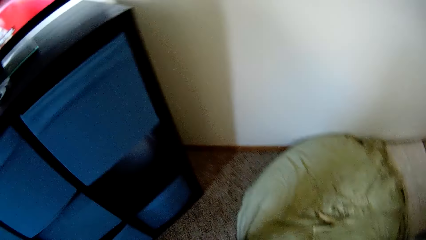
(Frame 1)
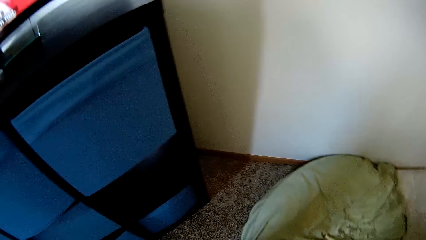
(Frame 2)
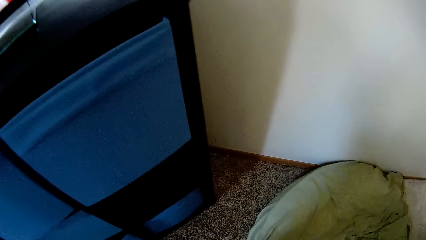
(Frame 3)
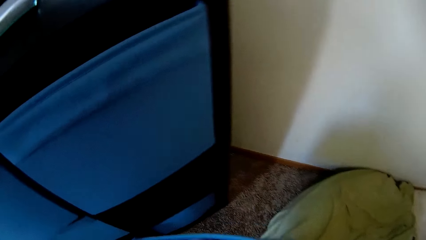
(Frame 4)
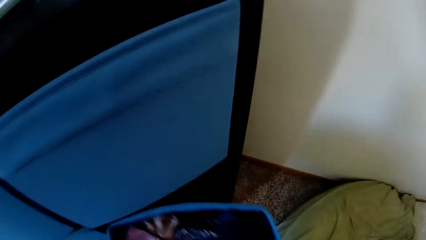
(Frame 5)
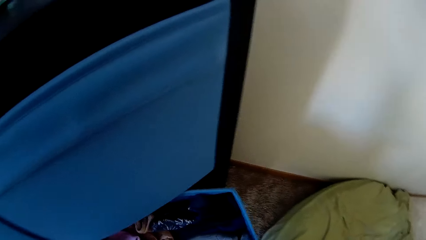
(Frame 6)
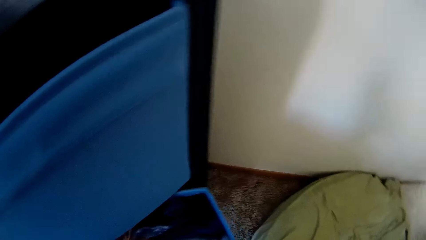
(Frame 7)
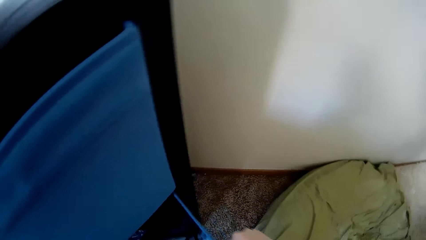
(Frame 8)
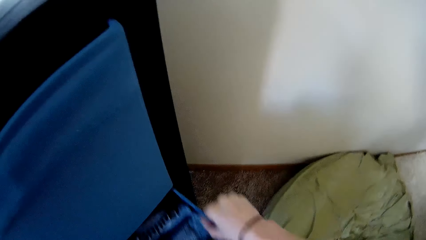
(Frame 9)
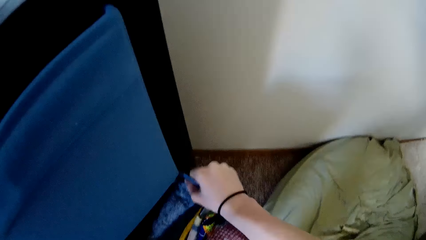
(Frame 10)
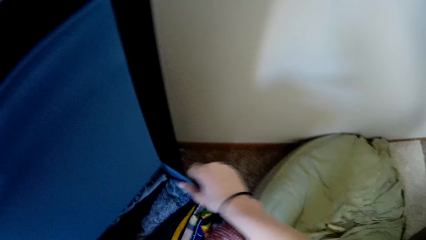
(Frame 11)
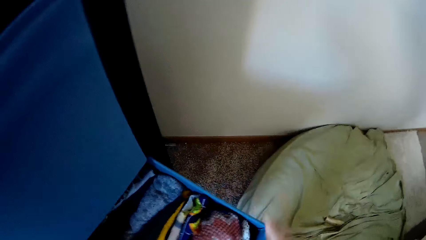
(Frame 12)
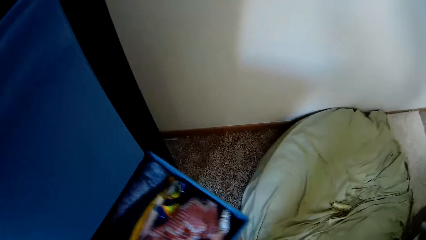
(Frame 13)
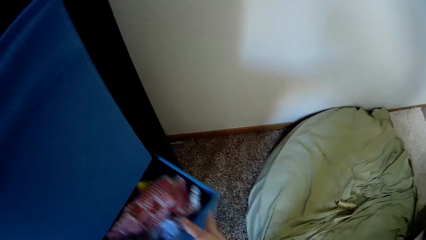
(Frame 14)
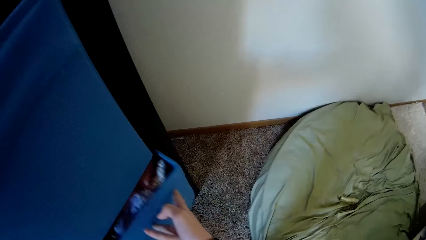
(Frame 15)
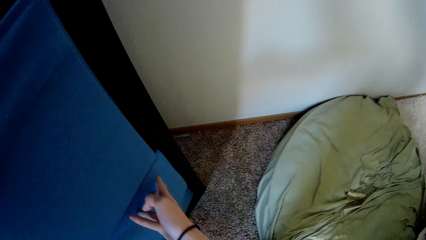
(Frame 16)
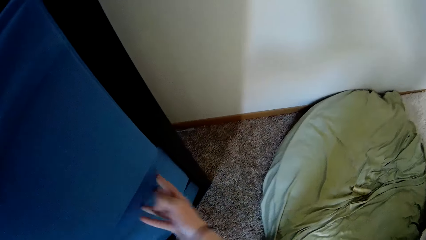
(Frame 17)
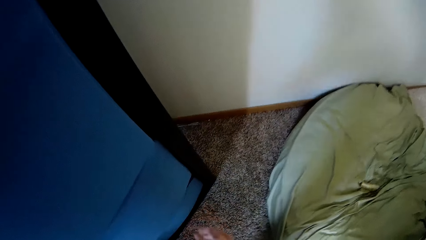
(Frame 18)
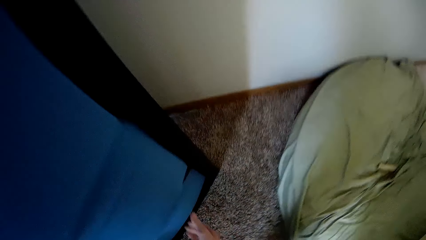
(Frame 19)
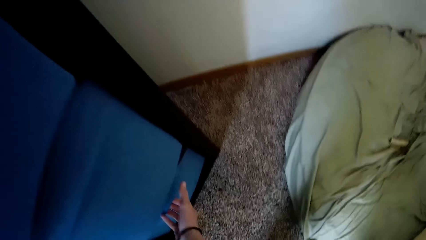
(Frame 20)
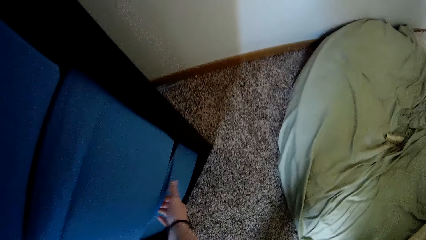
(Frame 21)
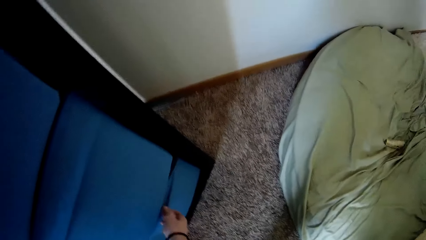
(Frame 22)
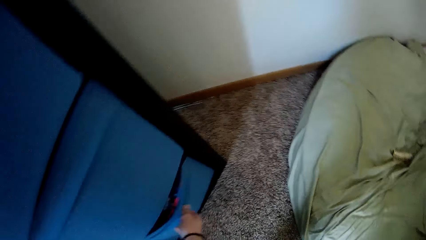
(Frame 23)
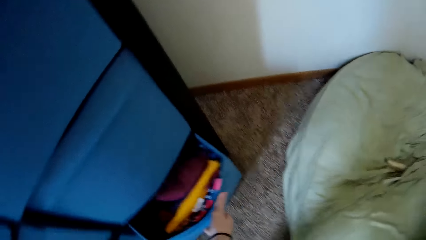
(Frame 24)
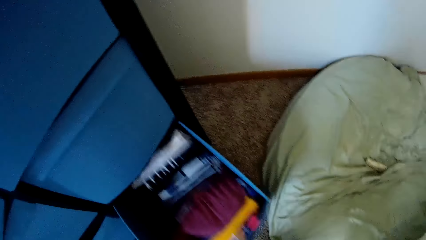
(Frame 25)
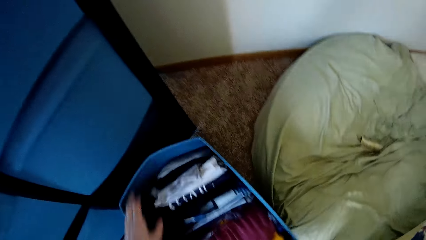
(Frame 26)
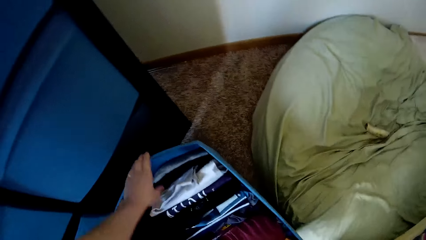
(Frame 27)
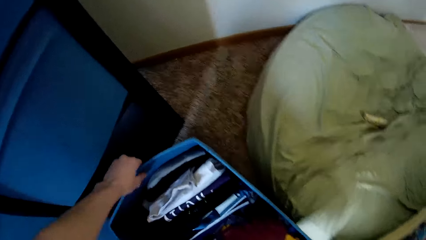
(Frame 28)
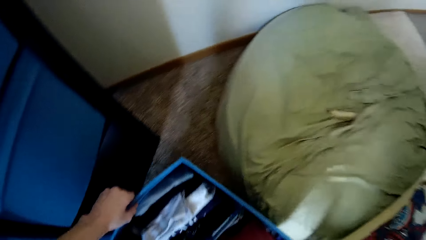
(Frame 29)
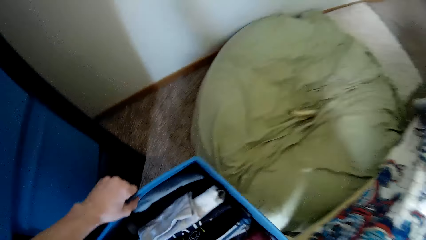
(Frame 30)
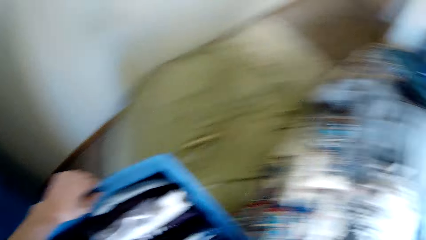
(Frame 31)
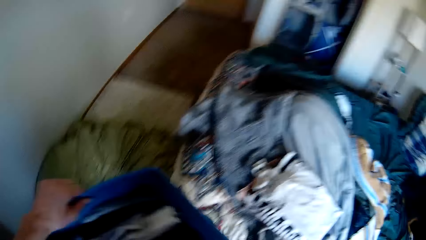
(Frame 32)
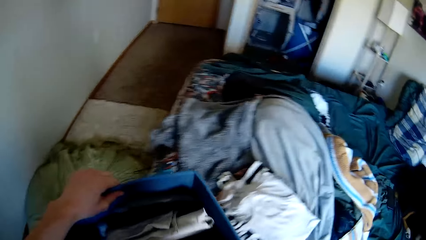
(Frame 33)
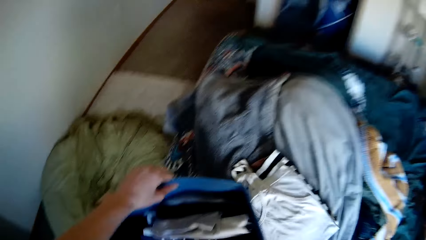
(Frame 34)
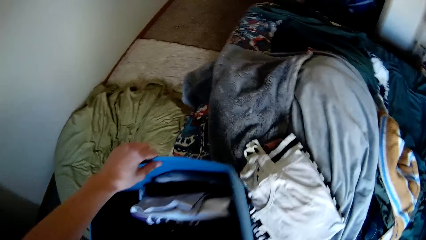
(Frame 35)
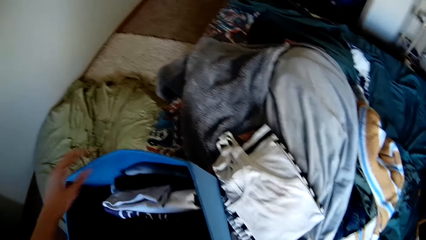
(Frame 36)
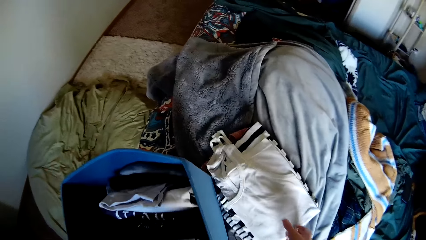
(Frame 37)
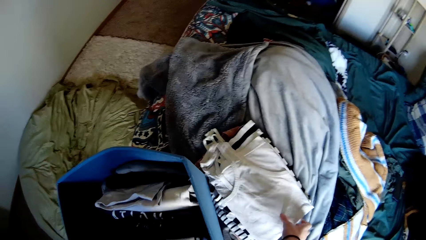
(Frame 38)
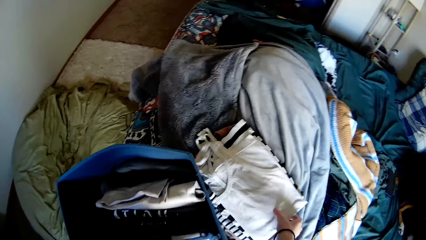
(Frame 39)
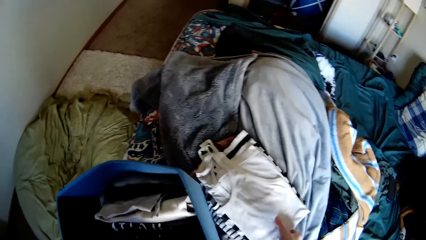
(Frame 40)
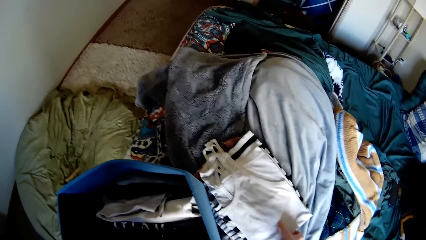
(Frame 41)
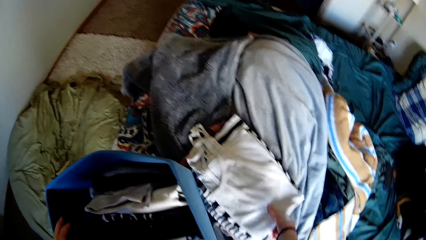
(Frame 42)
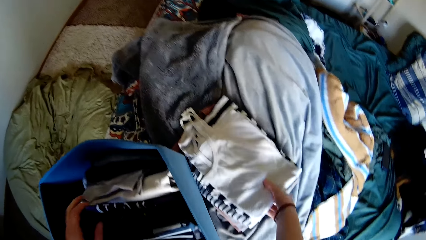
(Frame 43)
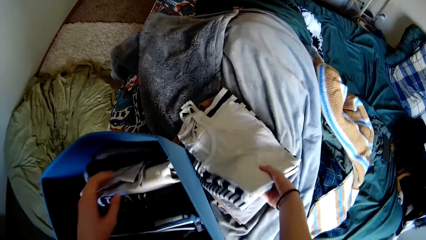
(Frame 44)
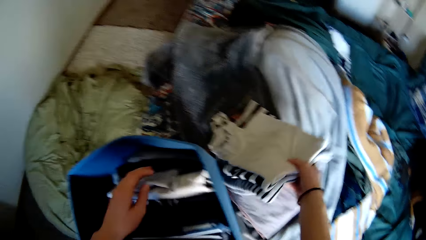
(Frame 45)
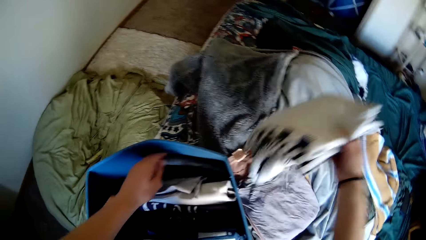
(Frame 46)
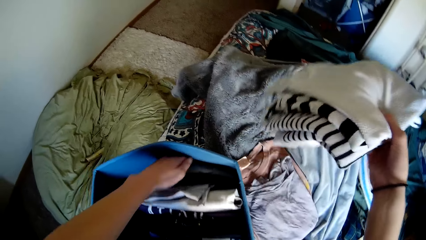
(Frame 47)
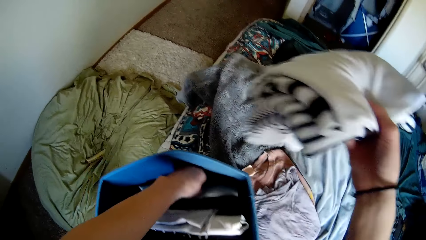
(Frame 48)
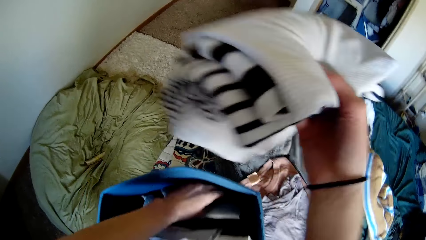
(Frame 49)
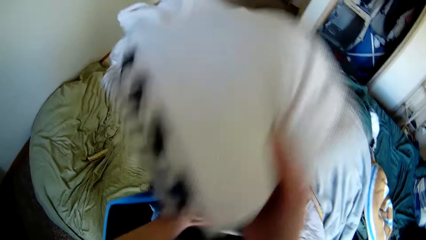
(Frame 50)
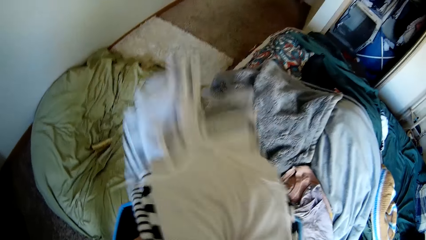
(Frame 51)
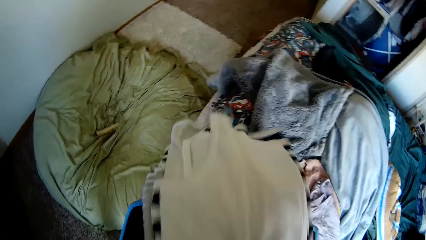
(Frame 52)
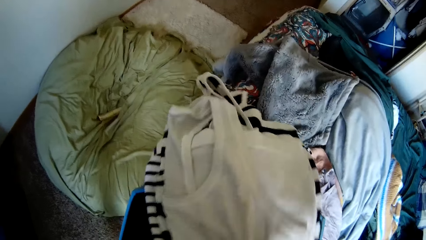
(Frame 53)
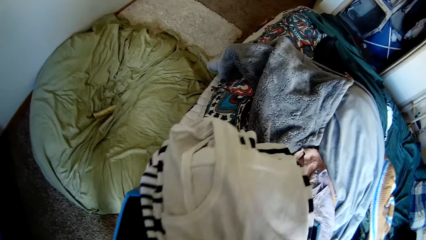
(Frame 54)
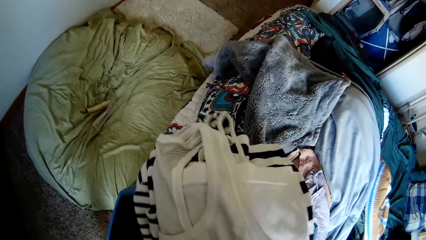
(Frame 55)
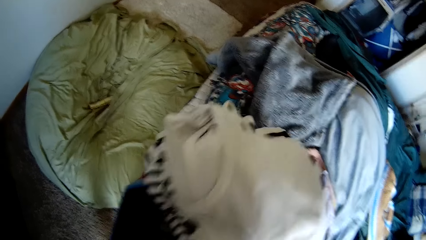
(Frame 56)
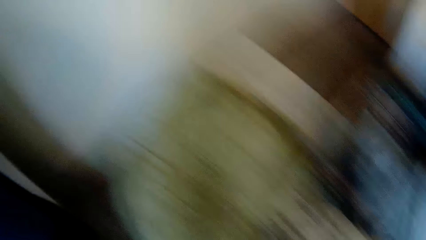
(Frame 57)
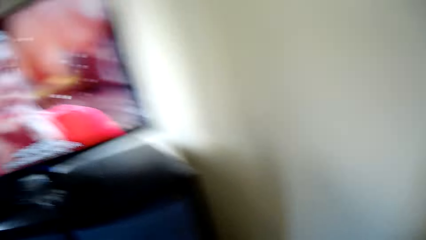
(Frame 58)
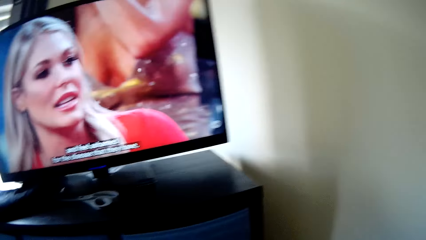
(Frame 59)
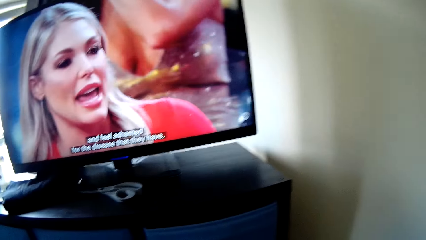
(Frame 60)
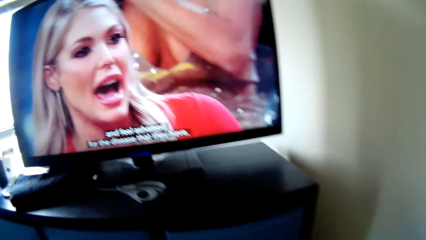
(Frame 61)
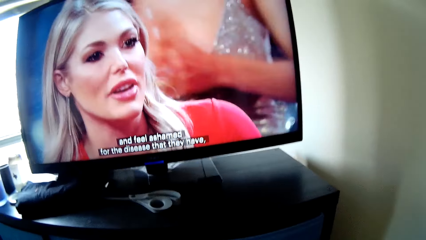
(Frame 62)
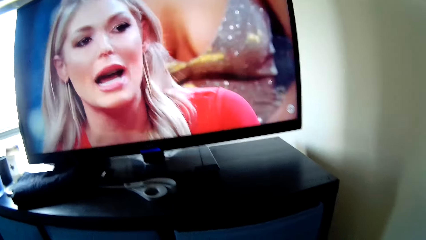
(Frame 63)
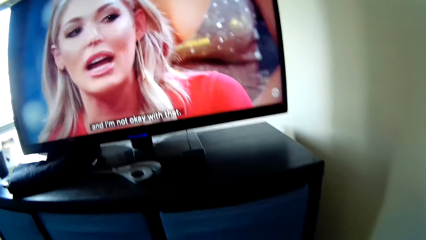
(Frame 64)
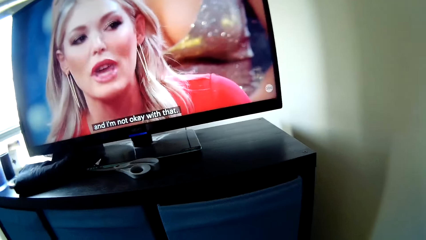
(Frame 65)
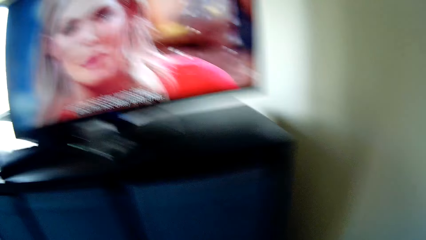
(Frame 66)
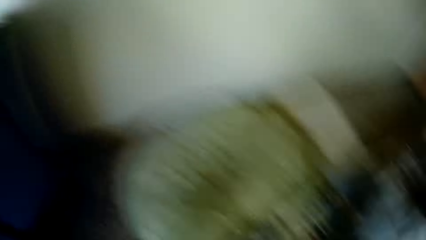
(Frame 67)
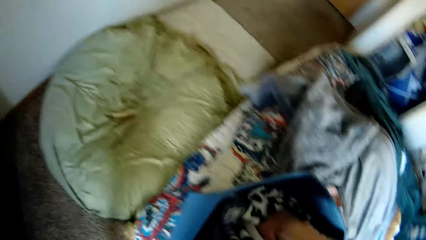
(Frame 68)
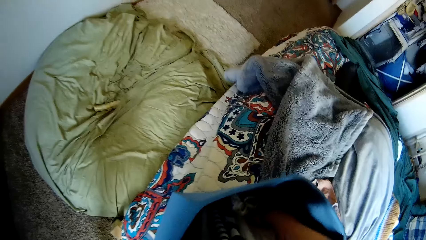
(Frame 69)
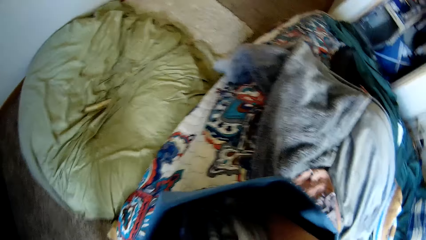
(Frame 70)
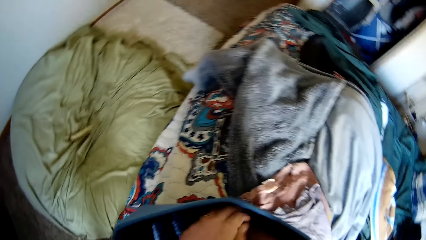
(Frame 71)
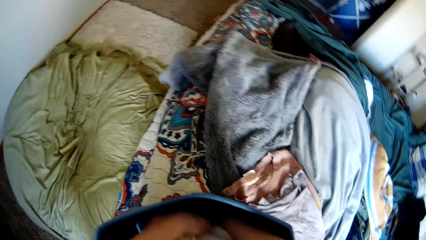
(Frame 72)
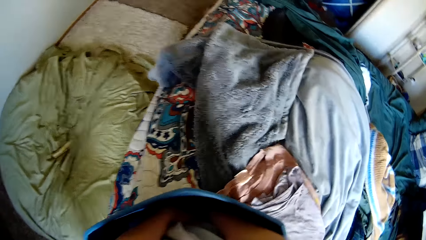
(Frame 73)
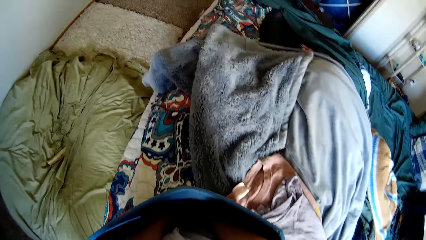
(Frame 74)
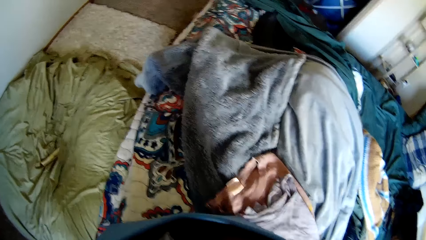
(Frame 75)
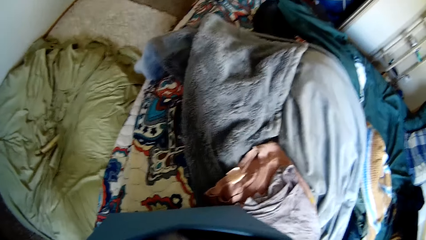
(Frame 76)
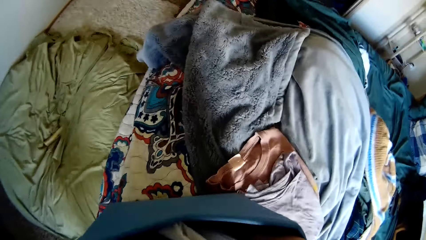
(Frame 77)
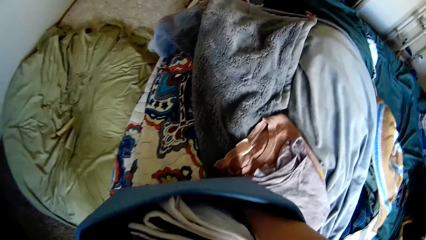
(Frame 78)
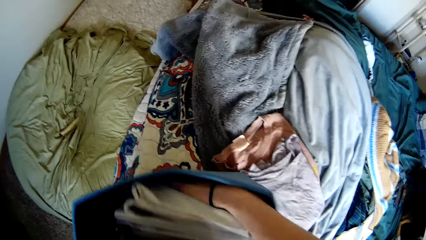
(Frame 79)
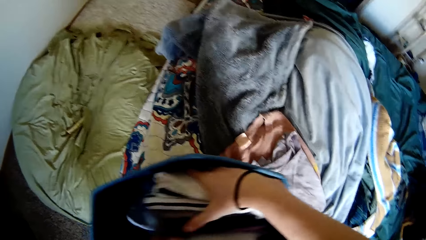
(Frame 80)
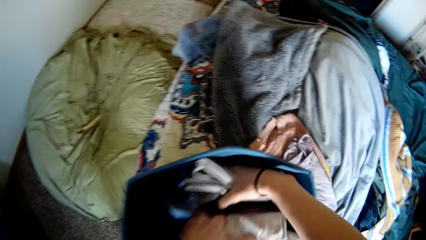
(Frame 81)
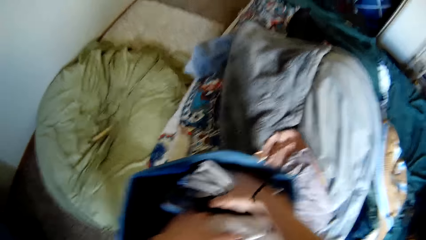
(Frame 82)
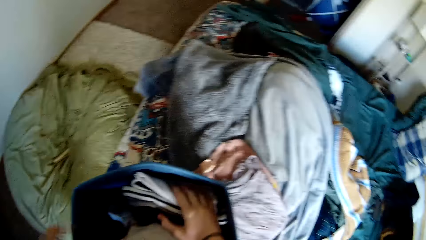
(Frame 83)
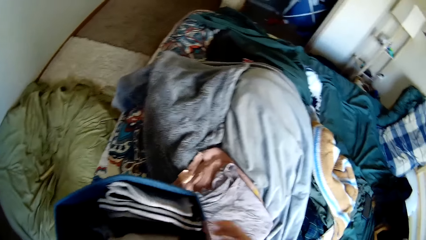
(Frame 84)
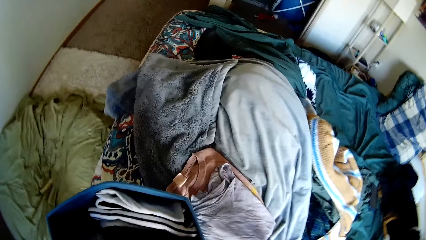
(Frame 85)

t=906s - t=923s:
The camera wearer picks up the drawer. They walk around the room. They put the drawer into the wardrobe. They close the drawer. They pull out a drawer from the wardrobe. They move the drawer from the wardrobe to the top of the bed. They put folded clothes from the bed into the drawer. They pick up clothes from the bed. They turn around the room. They put the clothes in the drawer.
